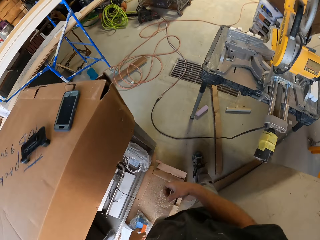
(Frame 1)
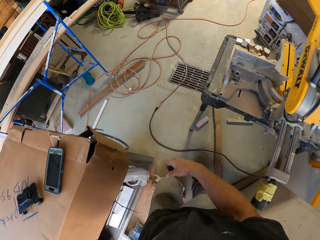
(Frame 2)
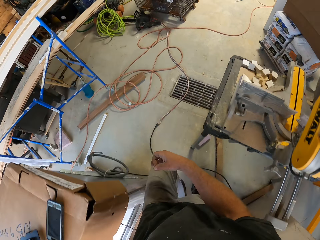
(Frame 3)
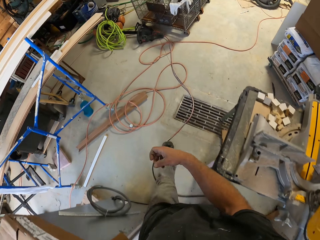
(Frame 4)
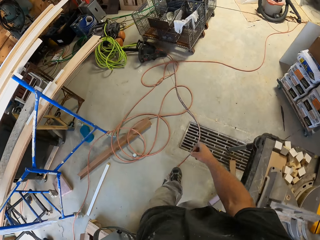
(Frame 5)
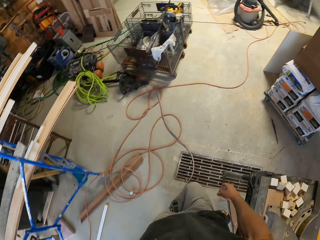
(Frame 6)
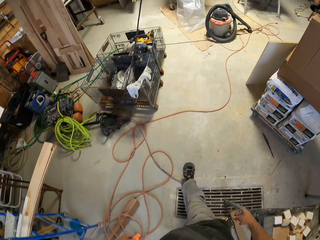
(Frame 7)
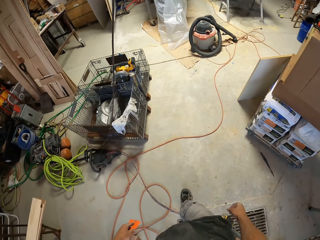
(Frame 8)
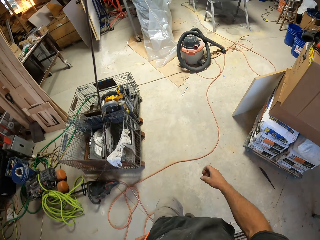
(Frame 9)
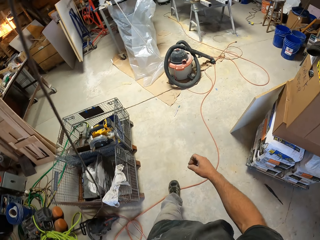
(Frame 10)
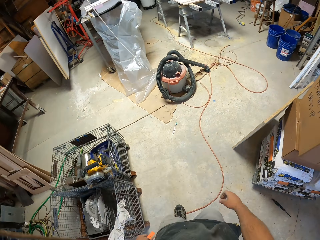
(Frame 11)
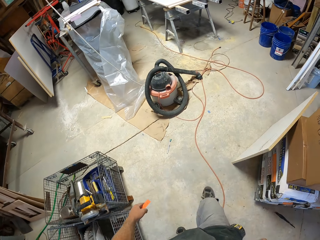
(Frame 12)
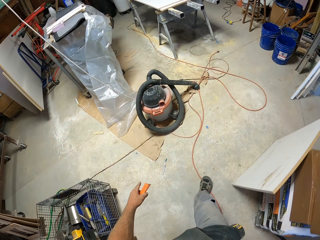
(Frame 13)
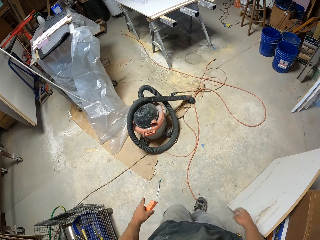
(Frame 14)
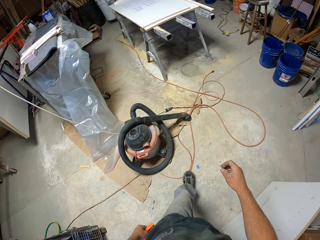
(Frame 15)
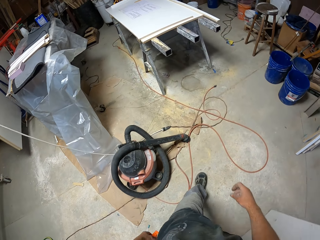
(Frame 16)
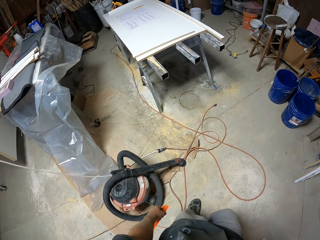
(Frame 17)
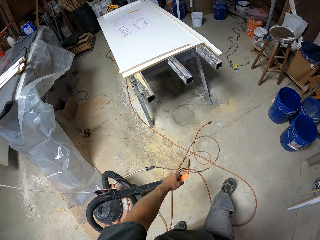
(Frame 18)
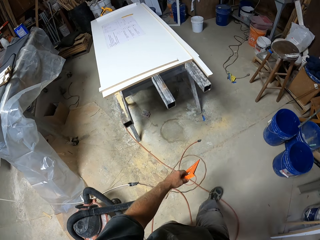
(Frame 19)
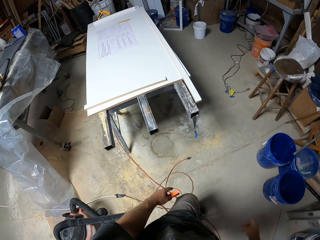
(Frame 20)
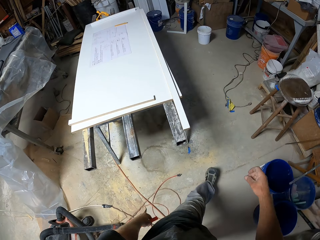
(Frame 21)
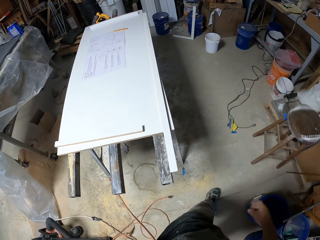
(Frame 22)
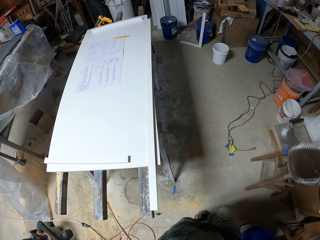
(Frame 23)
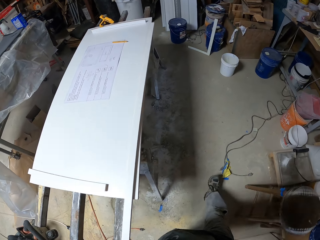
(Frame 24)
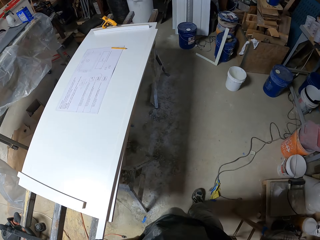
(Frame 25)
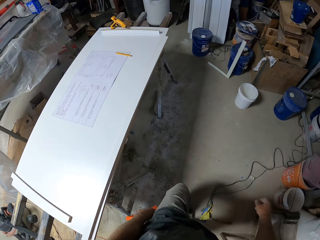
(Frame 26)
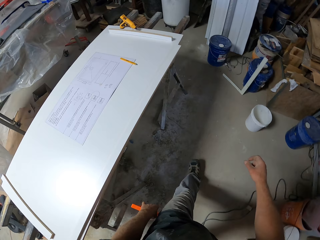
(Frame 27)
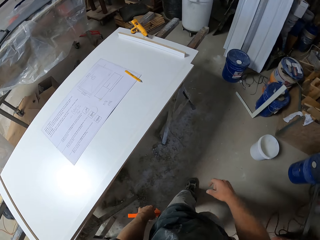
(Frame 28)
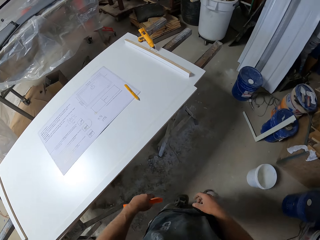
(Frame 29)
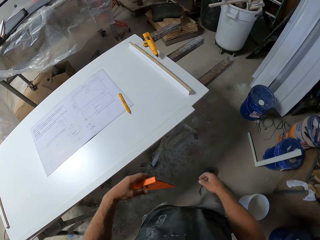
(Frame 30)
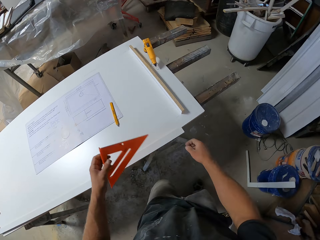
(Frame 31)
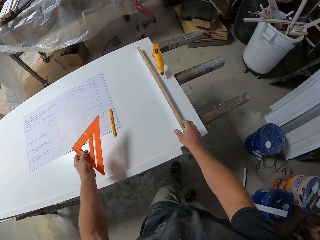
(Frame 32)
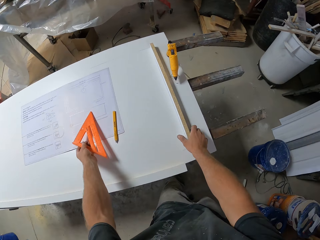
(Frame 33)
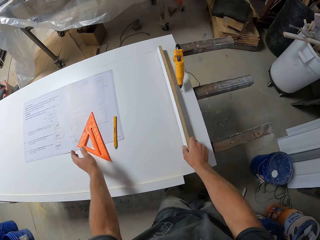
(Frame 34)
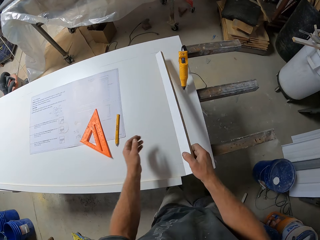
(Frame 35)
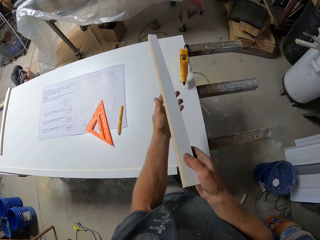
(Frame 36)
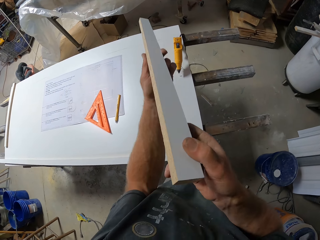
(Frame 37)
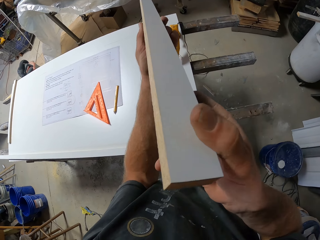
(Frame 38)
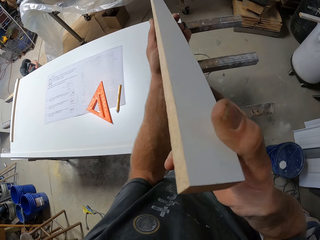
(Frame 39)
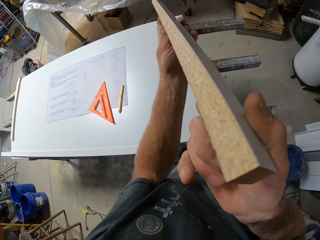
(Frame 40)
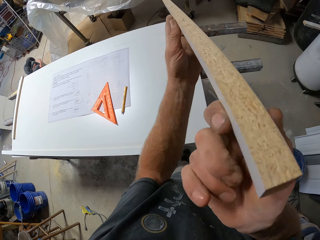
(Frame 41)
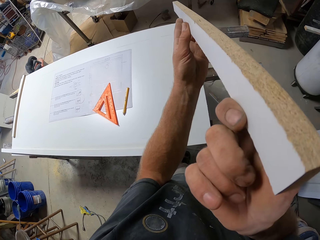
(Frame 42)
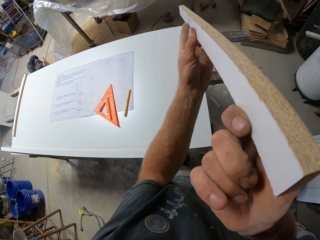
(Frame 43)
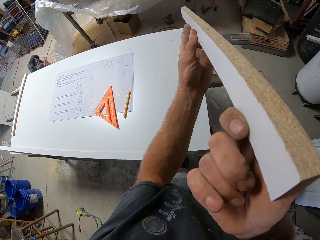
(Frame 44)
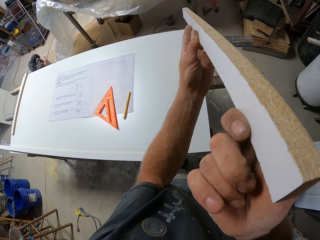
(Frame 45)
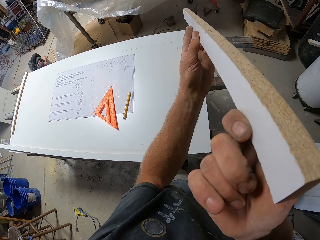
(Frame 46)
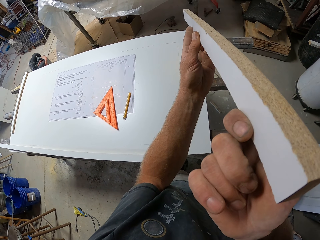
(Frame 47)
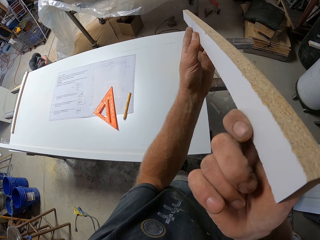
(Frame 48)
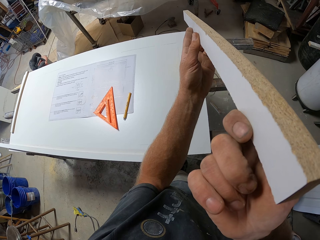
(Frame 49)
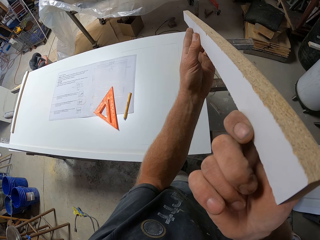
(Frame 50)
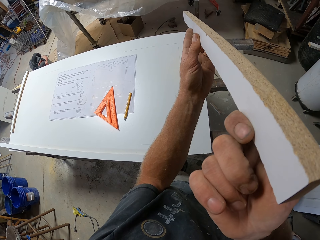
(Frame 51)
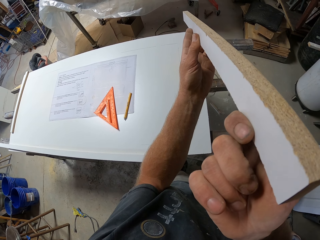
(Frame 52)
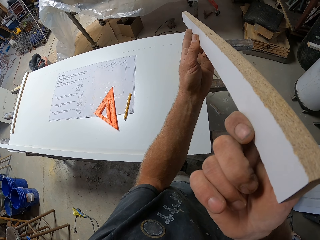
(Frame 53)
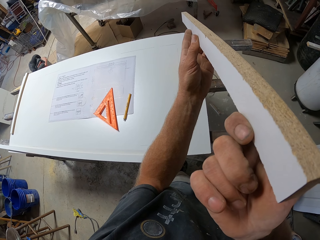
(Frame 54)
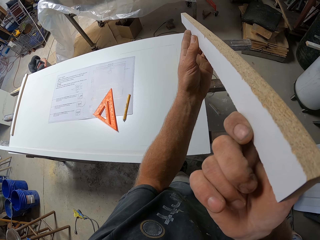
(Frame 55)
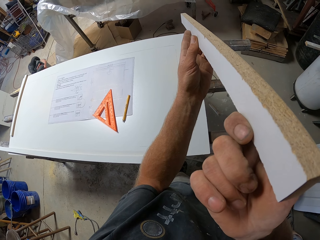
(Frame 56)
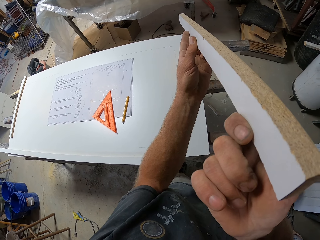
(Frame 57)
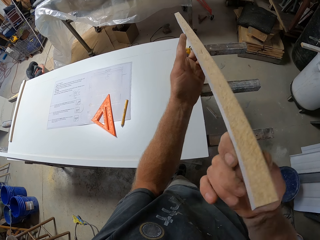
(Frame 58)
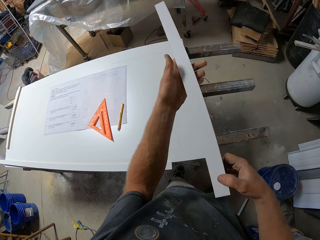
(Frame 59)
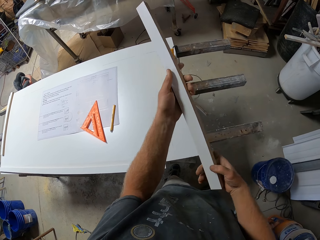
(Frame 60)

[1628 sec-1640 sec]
The camera wearer walks across the workshop. They put the triangle ruler on the work bench. They pick up a piece of wood. They pick up the piece of wood again. They look at the piece of wood. They hold the piece of wood.

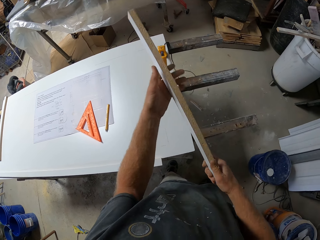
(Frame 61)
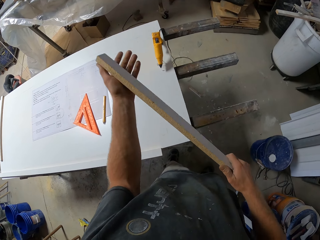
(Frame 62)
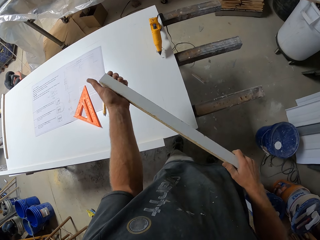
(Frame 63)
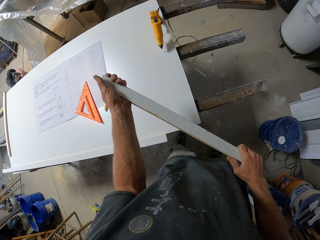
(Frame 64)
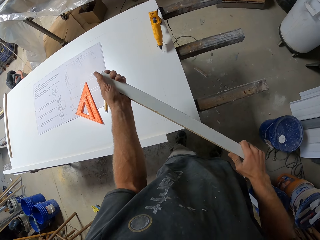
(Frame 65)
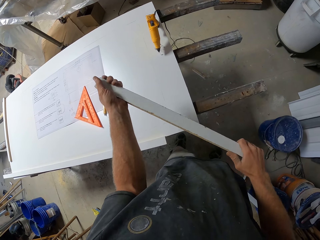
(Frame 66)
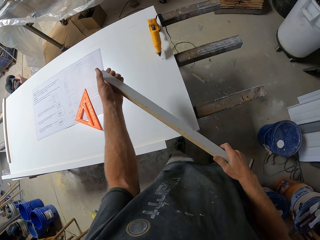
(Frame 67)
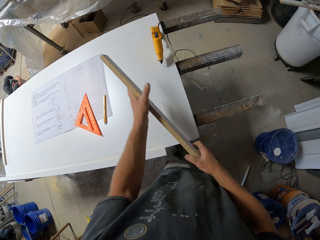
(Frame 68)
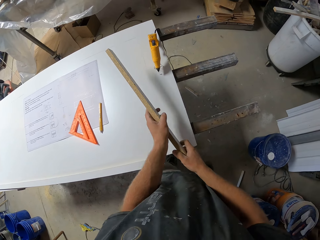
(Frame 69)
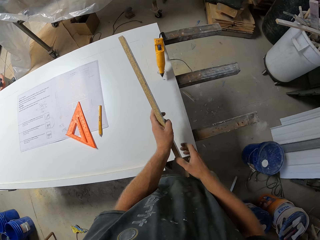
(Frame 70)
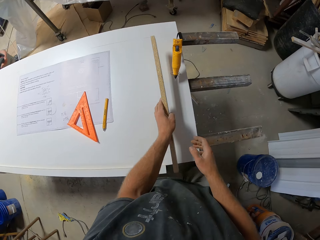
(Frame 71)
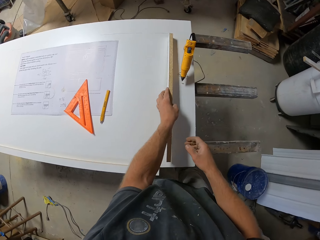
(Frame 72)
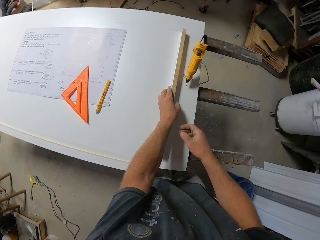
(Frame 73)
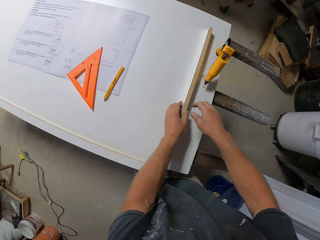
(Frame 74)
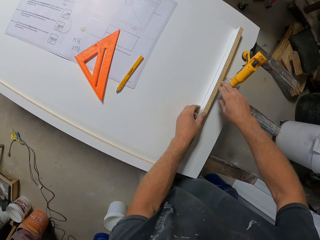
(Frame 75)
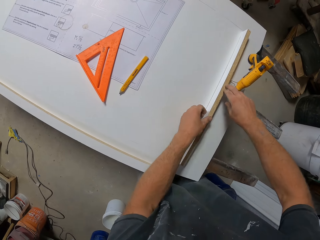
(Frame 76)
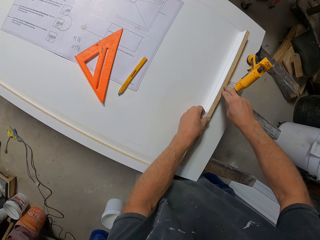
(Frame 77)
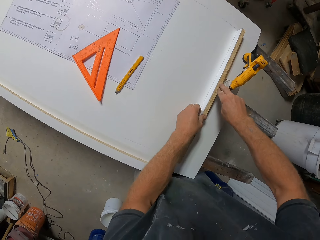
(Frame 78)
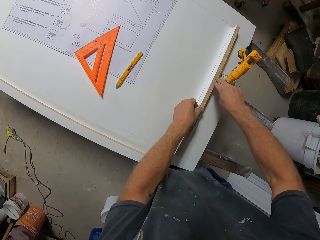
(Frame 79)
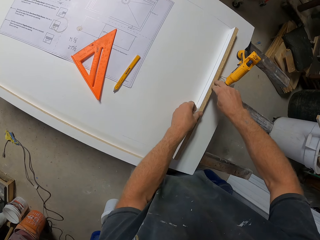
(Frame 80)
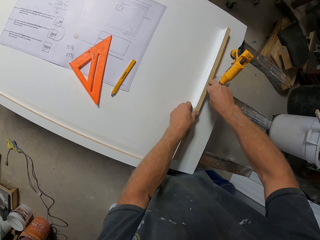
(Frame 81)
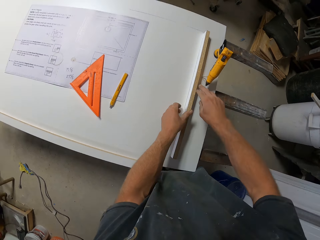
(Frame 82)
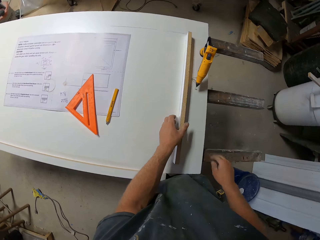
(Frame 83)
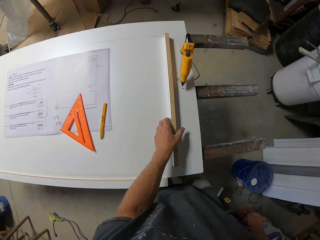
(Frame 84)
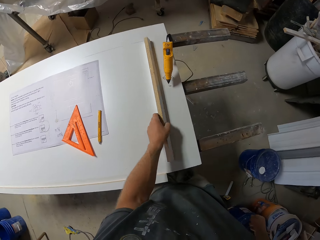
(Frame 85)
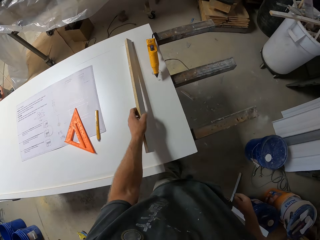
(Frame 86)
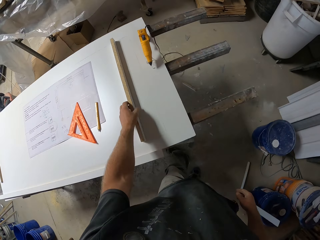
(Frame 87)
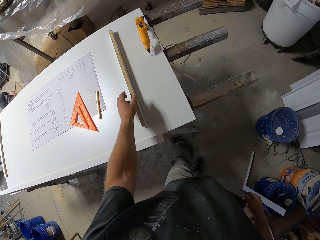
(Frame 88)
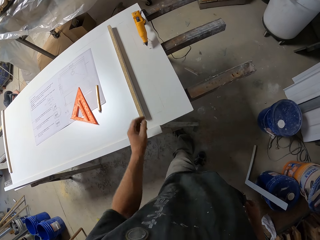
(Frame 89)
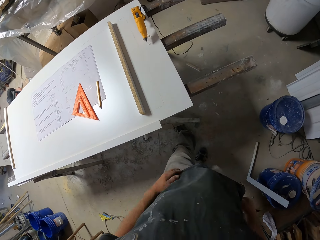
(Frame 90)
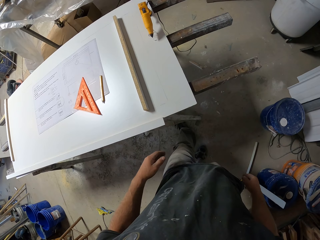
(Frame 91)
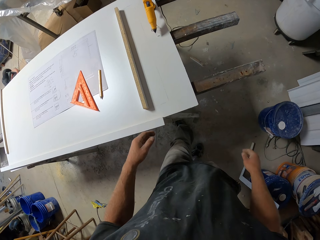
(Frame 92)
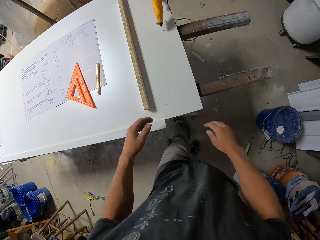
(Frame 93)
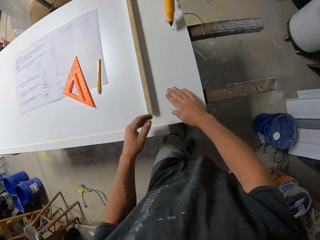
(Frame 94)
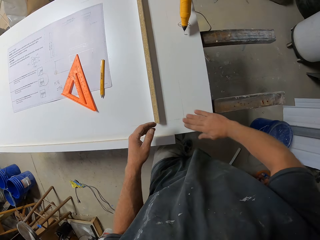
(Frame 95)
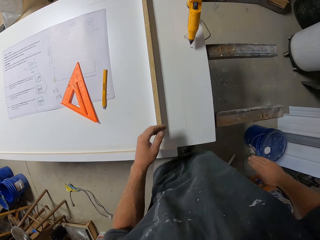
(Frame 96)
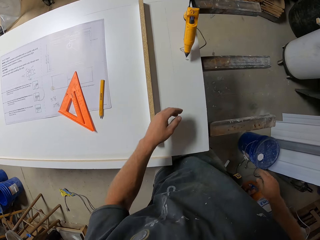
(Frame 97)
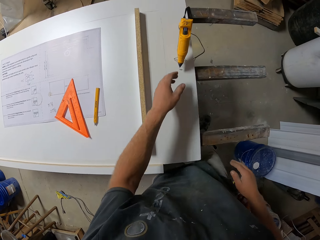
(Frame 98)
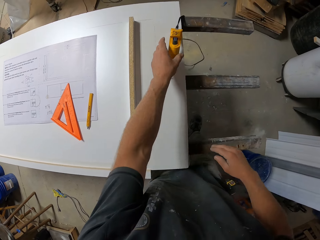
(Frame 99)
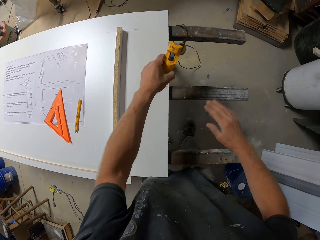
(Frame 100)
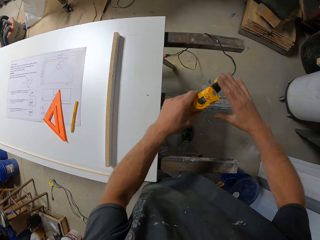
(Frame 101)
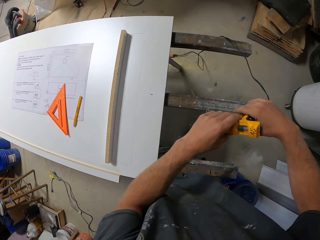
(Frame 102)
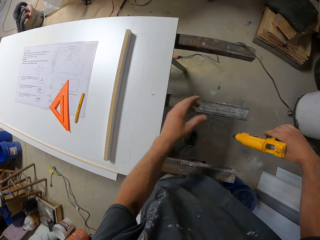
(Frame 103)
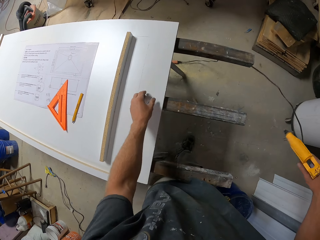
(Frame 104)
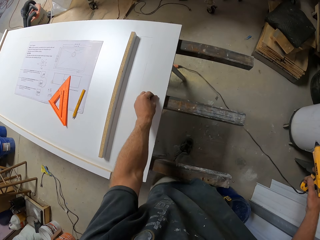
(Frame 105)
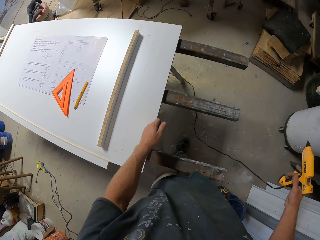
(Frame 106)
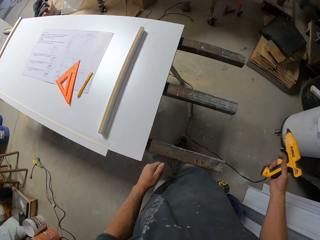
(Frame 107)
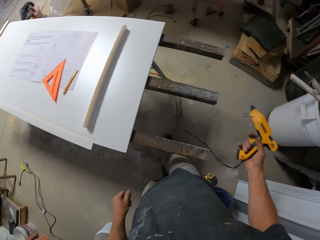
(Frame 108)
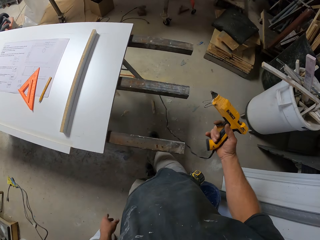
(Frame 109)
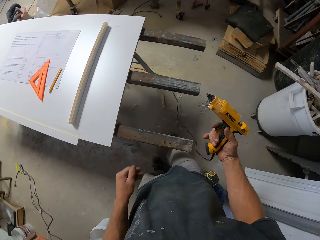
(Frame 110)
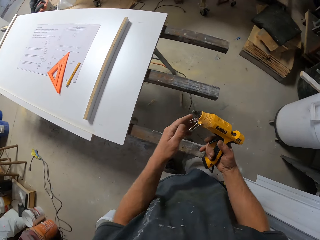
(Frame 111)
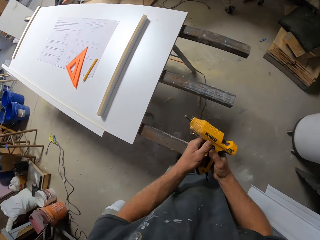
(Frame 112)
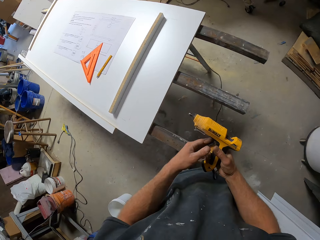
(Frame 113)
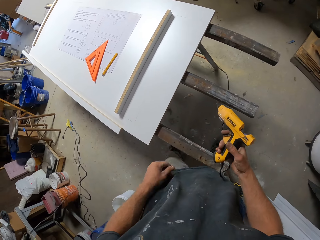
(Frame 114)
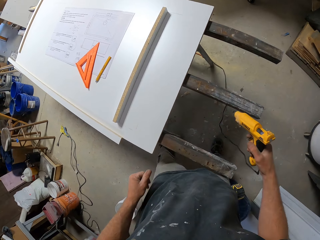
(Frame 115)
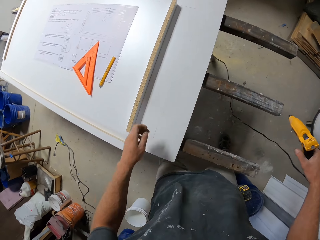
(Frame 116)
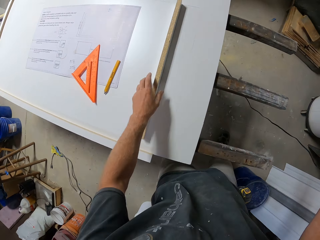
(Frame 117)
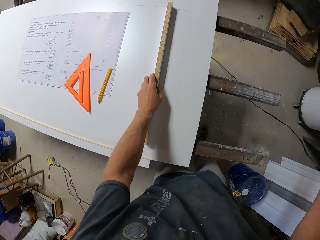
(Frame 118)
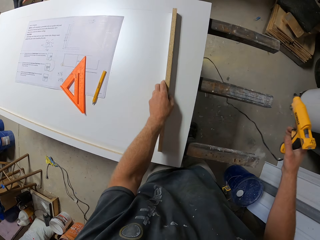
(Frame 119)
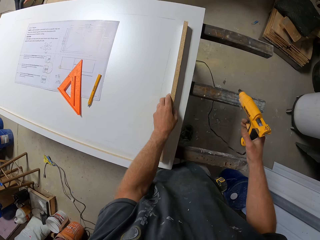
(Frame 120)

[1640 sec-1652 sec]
The camera wearer presses a piece of wood on a board. They place the piece of wood on the board. They pick up a hot glue gun.
